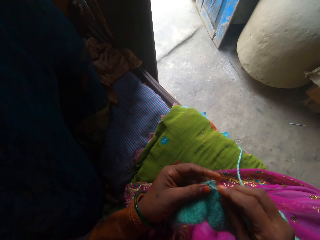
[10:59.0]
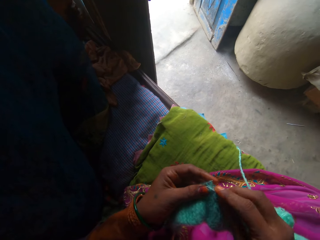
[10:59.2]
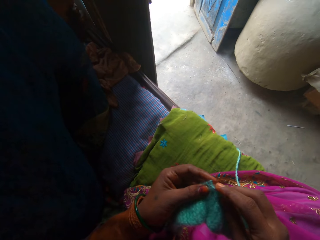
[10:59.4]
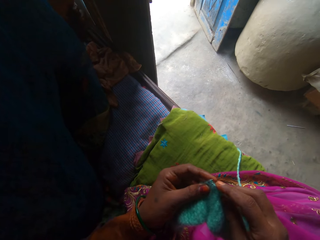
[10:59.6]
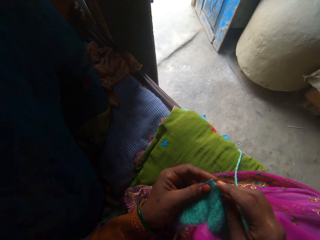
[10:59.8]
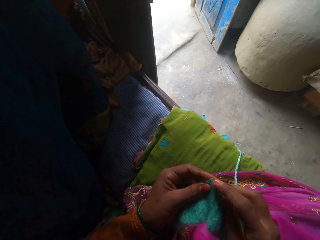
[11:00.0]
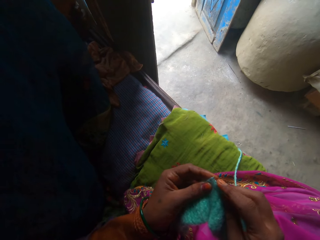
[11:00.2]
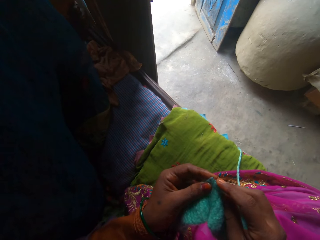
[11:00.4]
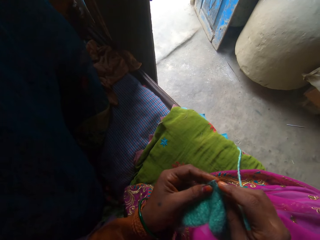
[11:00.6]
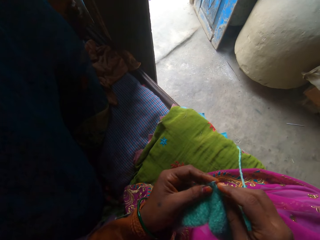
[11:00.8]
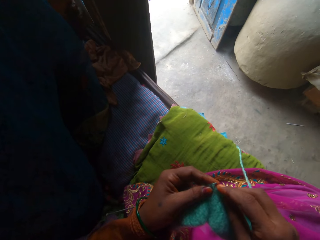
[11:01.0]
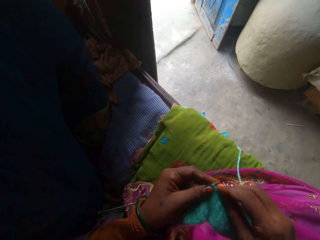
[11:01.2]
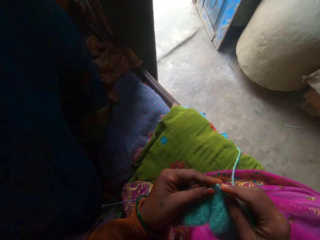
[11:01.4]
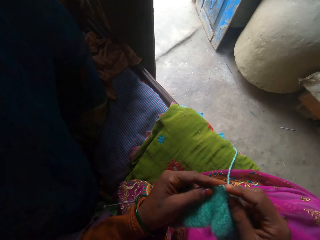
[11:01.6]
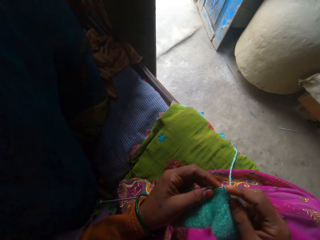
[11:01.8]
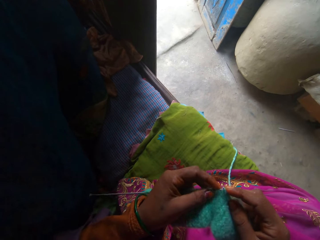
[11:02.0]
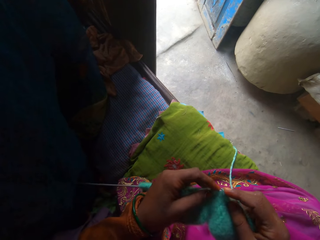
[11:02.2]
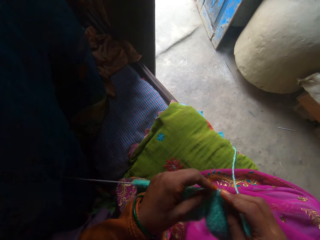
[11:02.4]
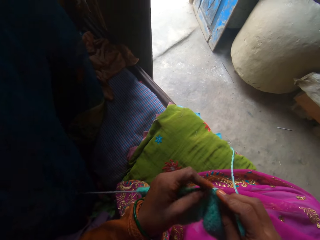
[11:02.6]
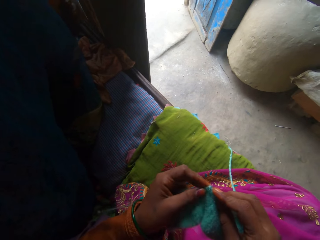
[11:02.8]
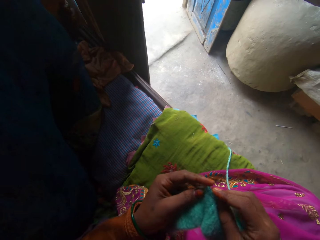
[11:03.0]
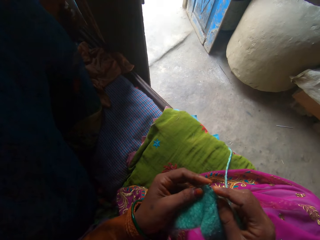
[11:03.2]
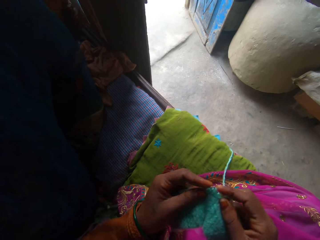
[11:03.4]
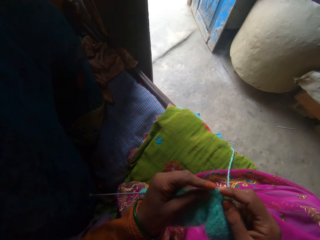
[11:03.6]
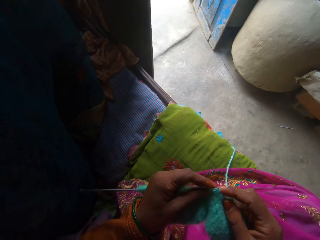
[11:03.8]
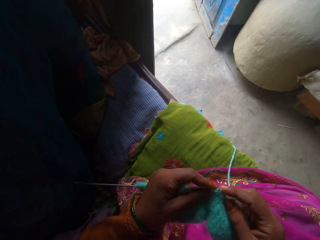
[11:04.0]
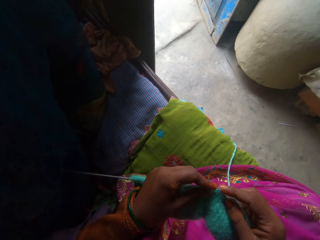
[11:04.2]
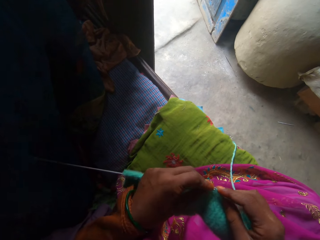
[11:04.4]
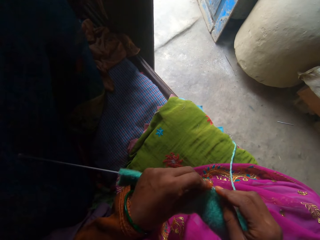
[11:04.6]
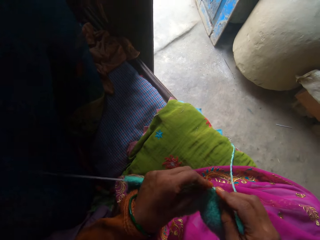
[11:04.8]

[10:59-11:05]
The camera wearer knits the fabric using the knitting needle.

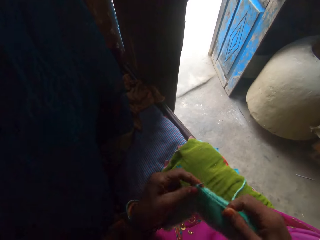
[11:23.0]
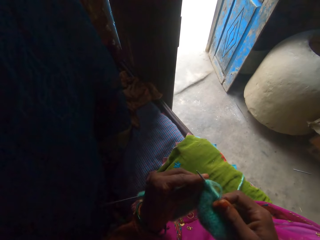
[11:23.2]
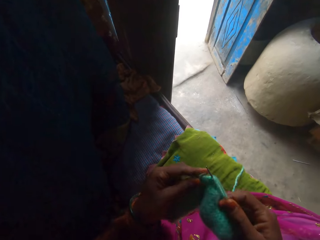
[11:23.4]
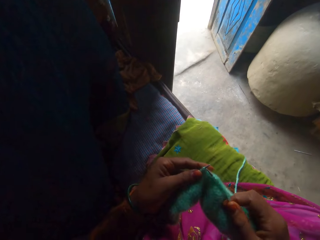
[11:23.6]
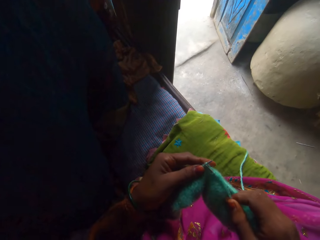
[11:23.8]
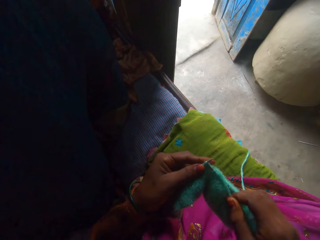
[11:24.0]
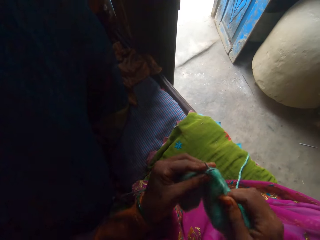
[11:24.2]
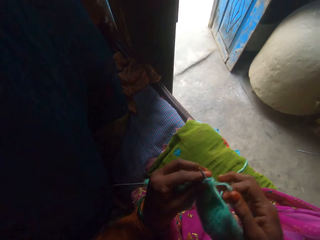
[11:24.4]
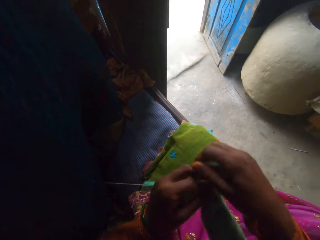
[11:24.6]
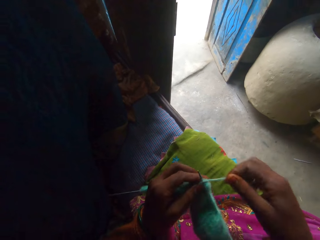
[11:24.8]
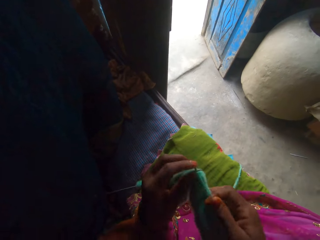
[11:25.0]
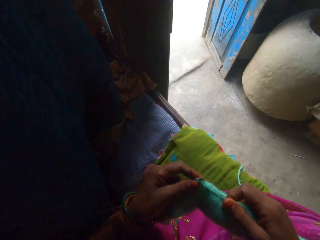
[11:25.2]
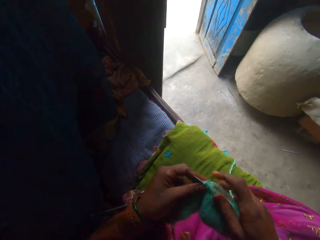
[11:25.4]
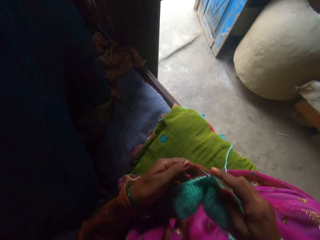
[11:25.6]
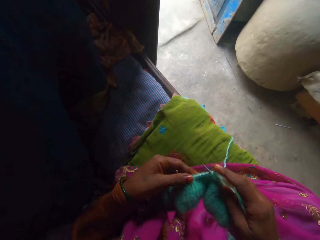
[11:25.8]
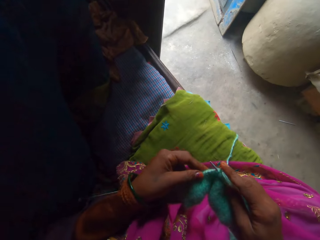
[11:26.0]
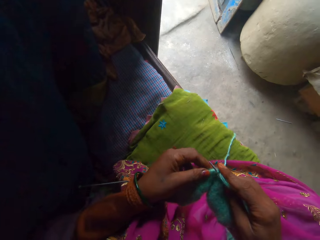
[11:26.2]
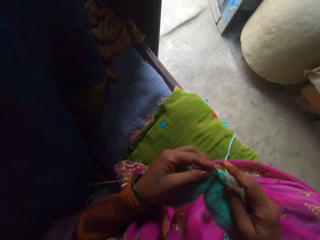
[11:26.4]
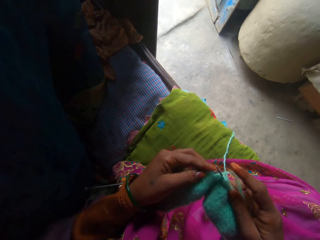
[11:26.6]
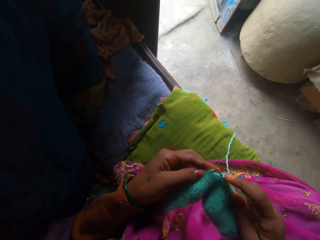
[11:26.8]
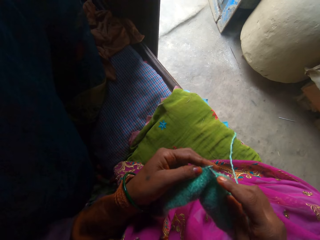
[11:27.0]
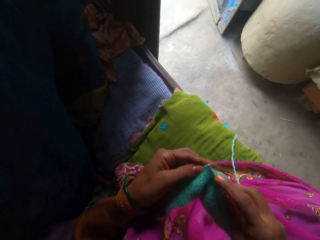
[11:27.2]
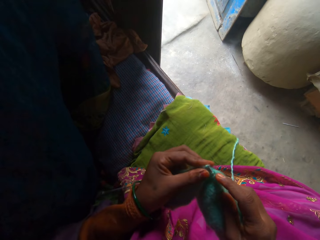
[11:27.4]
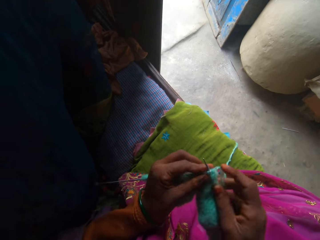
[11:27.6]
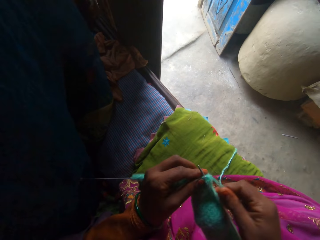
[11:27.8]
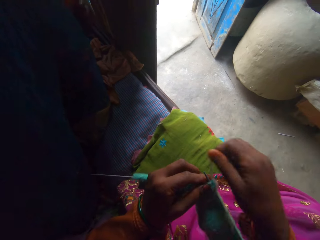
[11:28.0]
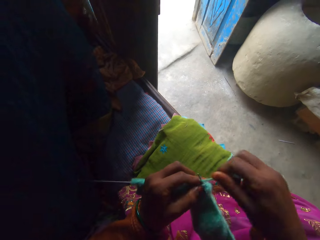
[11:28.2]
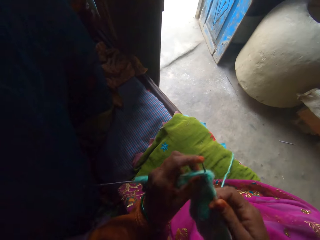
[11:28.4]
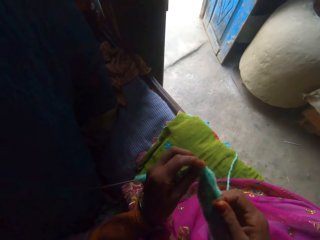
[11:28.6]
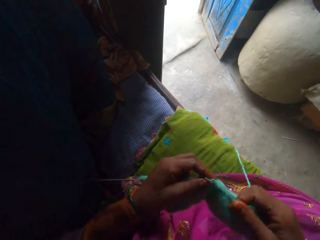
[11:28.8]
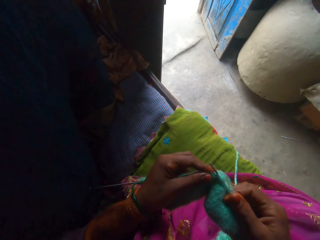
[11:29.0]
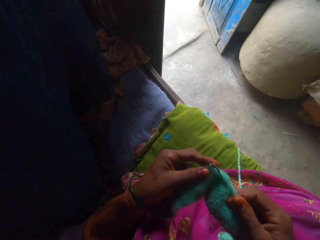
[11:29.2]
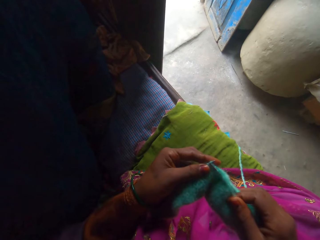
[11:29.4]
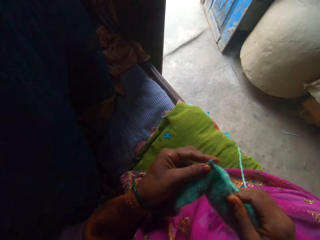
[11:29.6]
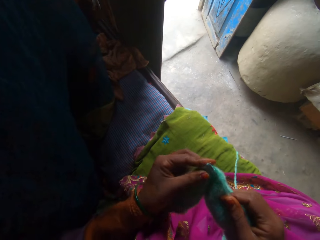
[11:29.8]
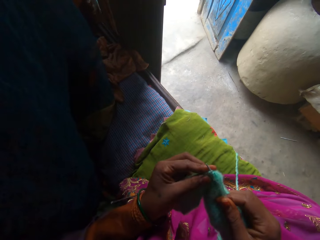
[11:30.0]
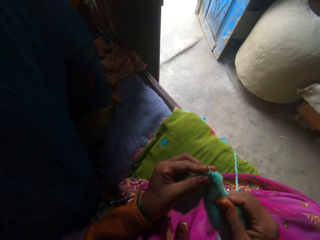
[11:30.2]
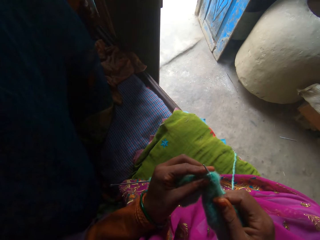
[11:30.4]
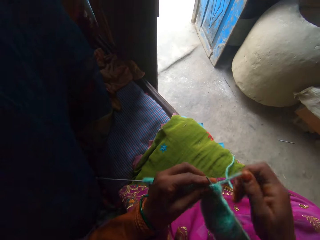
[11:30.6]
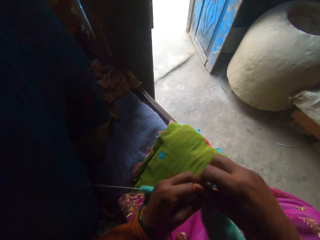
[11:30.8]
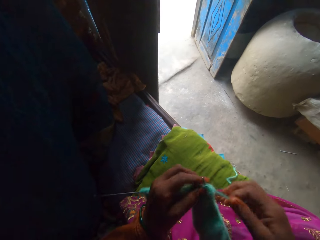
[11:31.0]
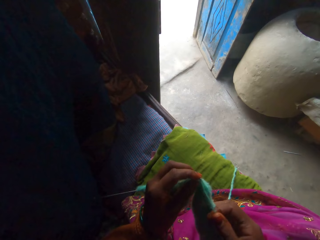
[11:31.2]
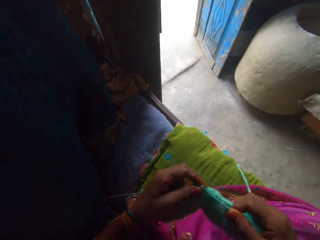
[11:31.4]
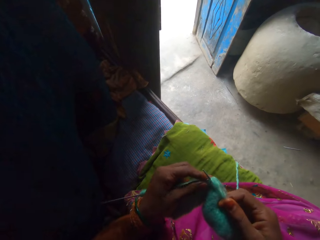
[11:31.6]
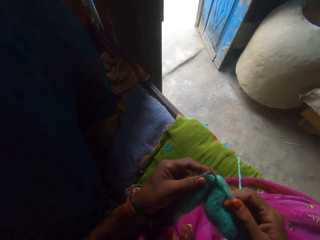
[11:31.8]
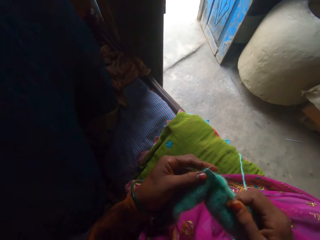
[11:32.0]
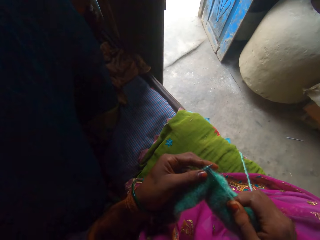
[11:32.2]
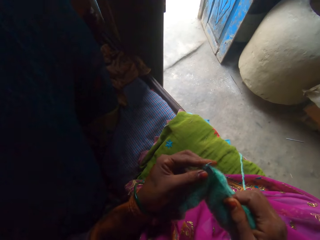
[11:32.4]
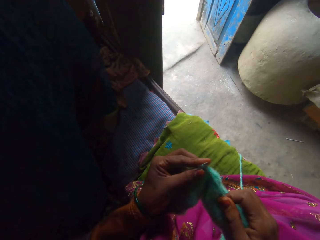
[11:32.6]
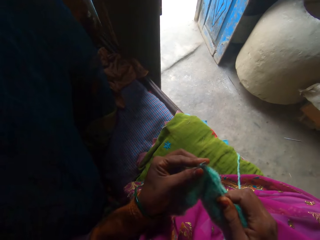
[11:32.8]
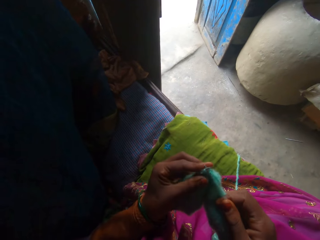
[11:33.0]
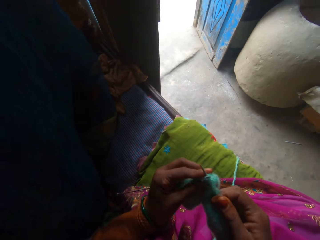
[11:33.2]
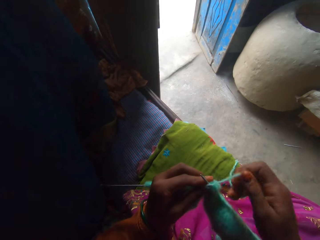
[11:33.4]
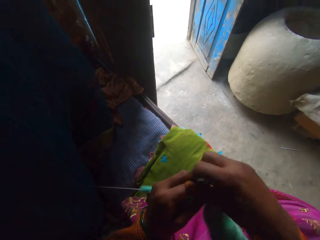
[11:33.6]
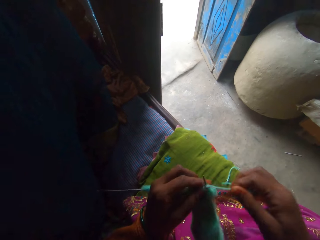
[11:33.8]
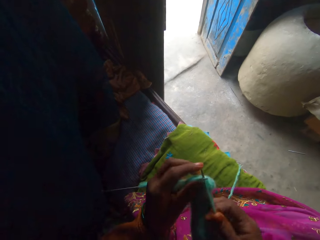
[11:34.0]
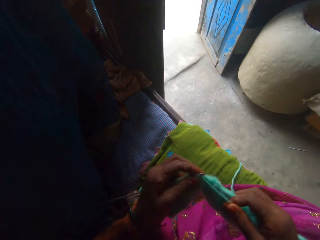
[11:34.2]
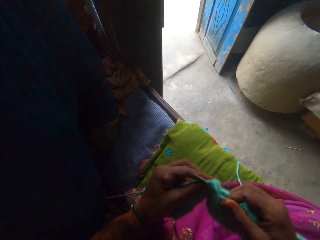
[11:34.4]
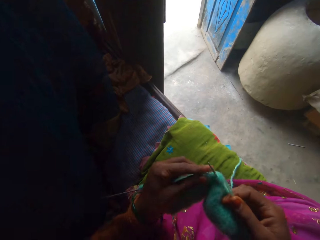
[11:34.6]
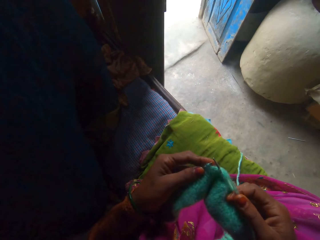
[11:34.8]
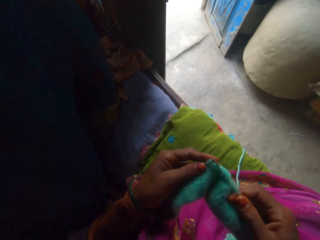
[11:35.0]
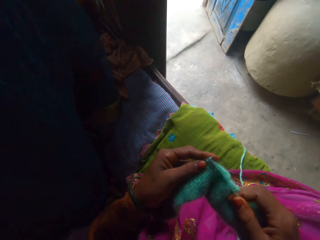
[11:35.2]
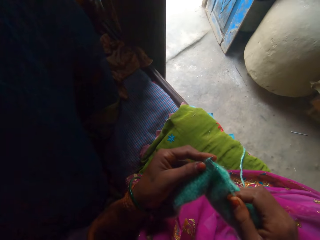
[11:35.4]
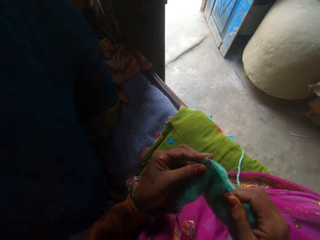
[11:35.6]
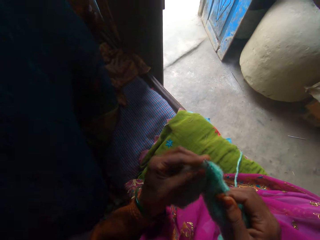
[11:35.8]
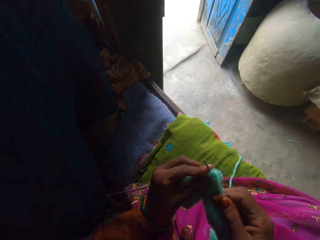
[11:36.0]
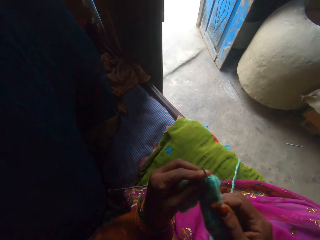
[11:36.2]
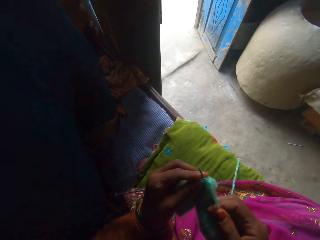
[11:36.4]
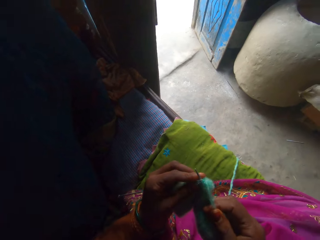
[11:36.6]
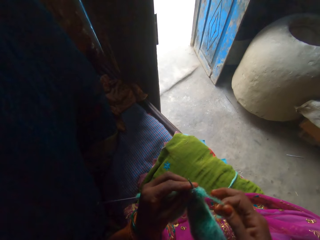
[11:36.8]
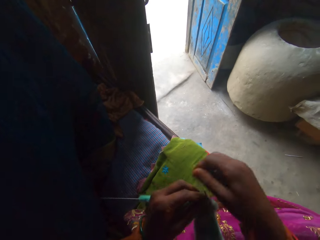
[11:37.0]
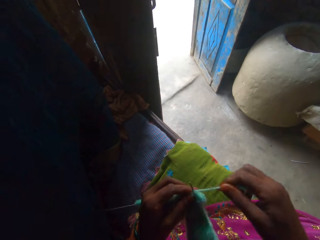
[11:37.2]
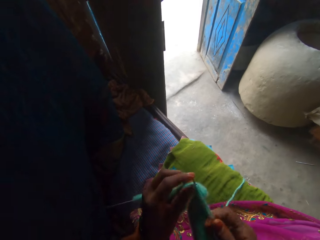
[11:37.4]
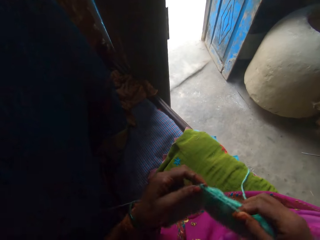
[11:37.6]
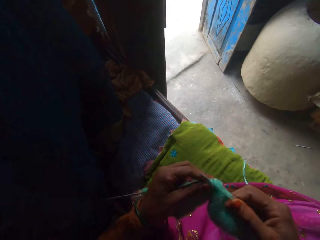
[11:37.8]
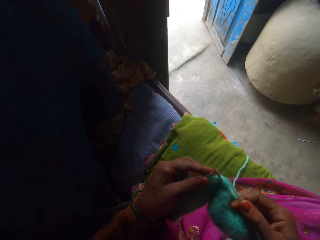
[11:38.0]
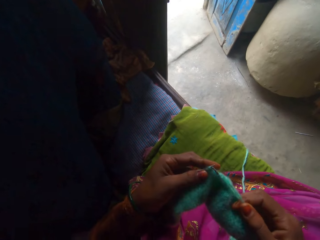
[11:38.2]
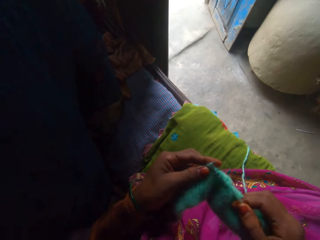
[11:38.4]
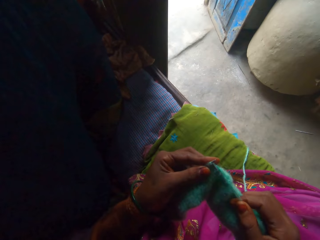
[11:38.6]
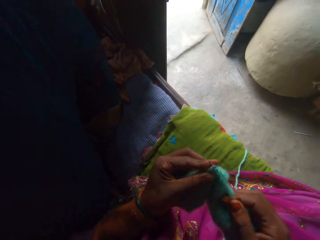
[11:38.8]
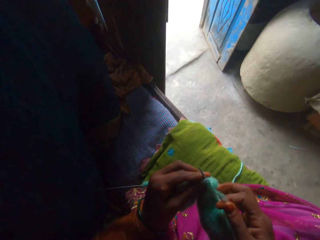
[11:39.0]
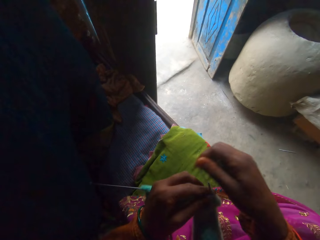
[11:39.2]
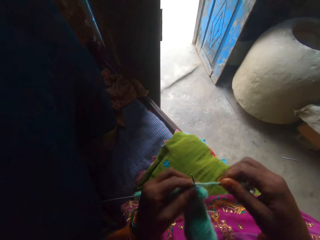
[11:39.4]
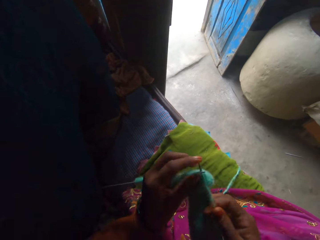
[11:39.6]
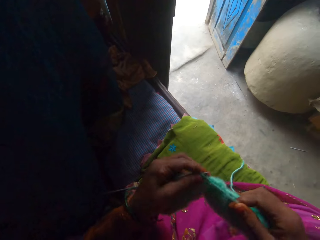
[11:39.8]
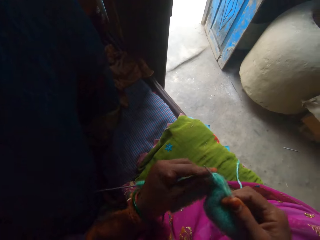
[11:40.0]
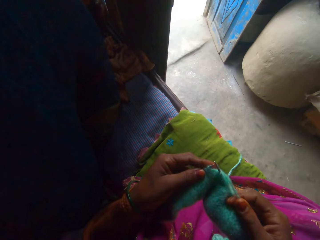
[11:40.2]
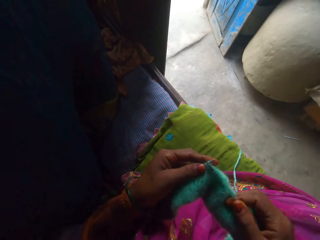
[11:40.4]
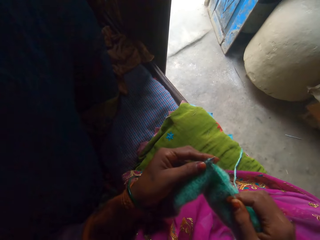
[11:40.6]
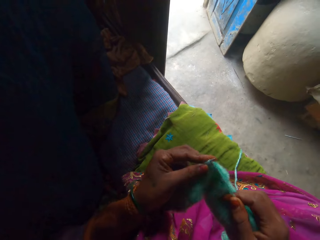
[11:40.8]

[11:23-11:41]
The camera wearer knits the fabric using the knitting needle. They adjust the yarn. They knit the fabric using the knitting needle. They adjust the fabric. They knit the fabric using the knitting needle. They adjust the yarn. They knit the fabric using the knitting needle. They adjust the yarn. They knit the fabric using the knitting needle. They adjust the yarn. They knit the fabric using the knitting needle. They adjust the yarn. They knit the fabric using the knitting needle. They adjust the yarn. They knit the fabric using the knitting needle.
